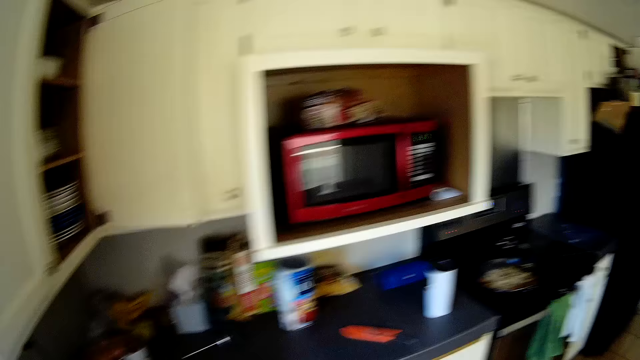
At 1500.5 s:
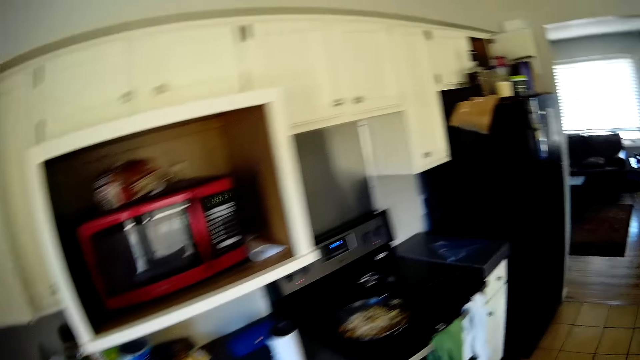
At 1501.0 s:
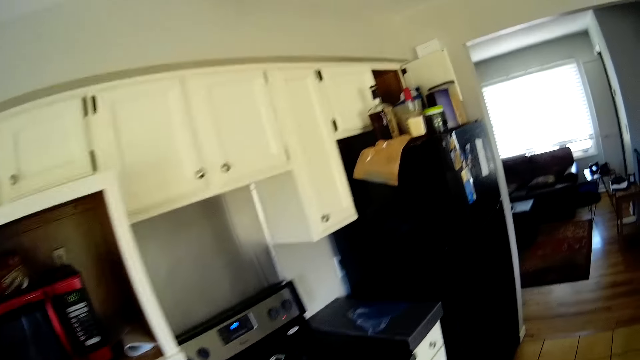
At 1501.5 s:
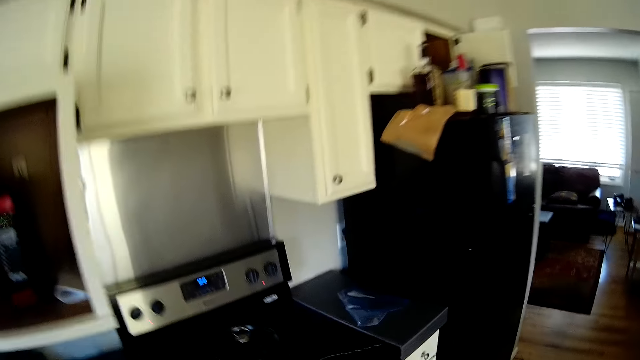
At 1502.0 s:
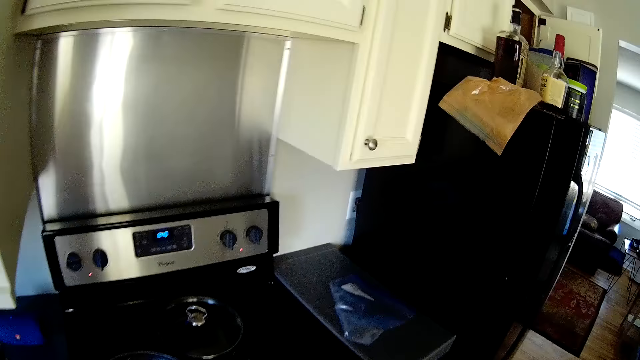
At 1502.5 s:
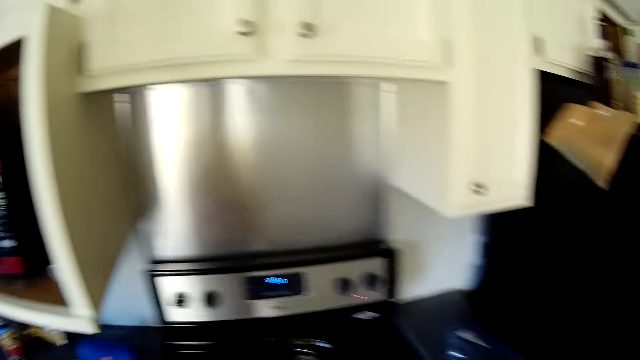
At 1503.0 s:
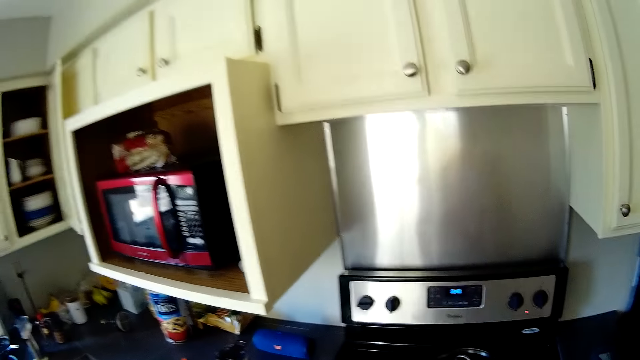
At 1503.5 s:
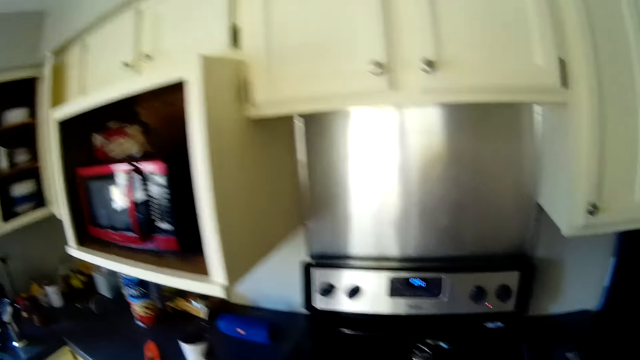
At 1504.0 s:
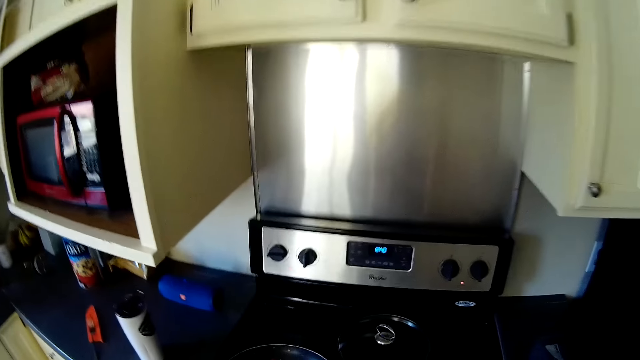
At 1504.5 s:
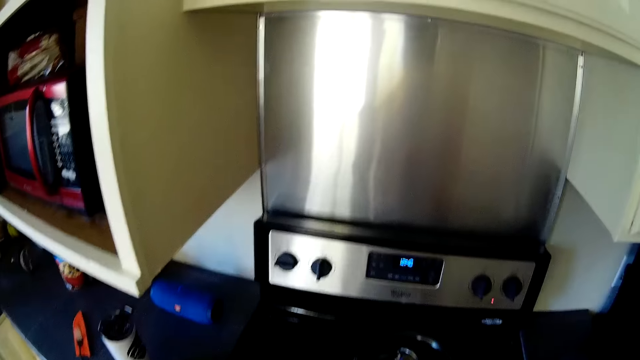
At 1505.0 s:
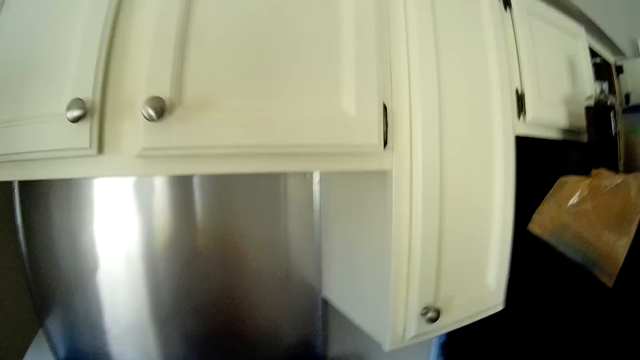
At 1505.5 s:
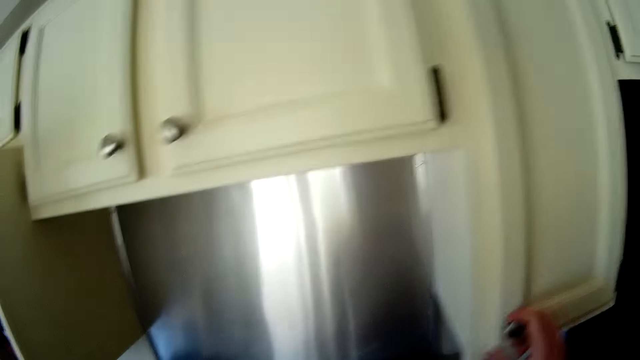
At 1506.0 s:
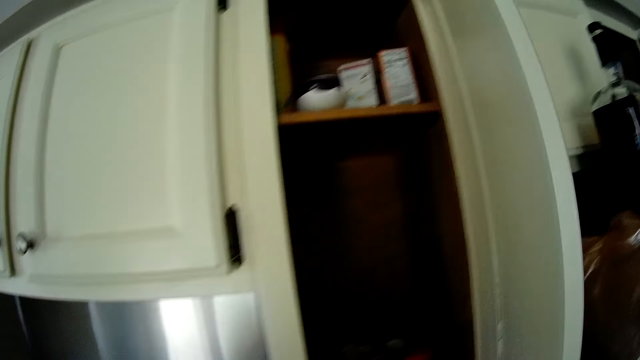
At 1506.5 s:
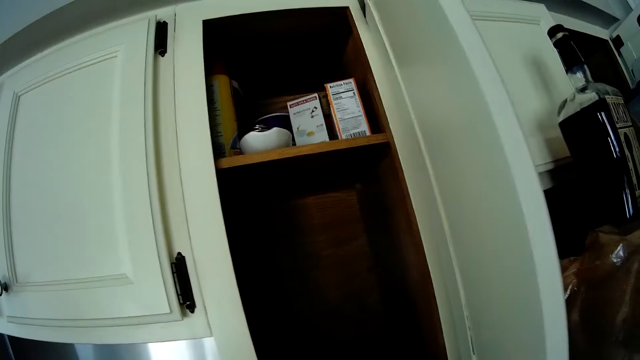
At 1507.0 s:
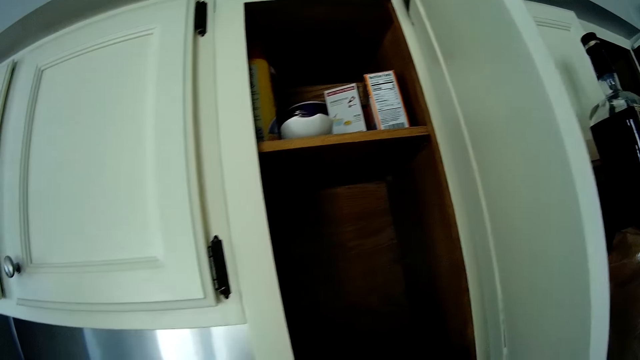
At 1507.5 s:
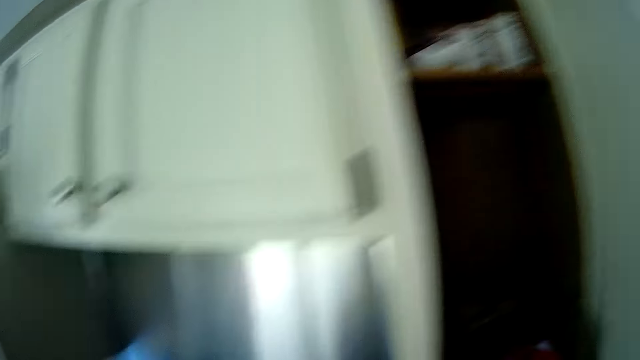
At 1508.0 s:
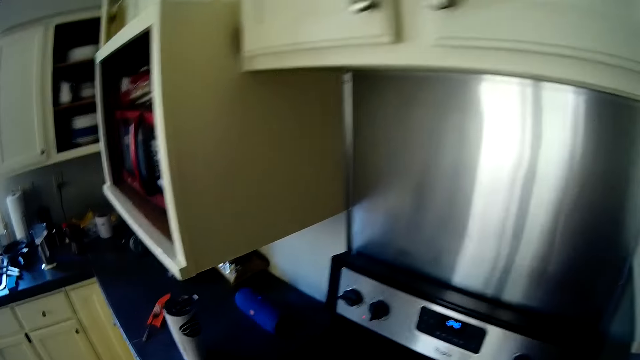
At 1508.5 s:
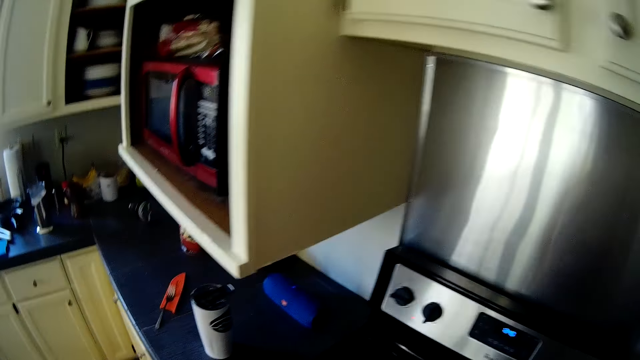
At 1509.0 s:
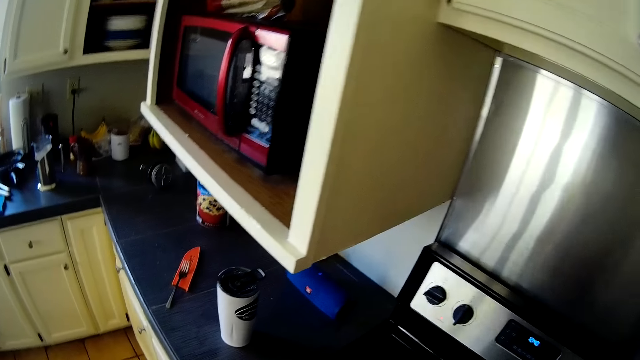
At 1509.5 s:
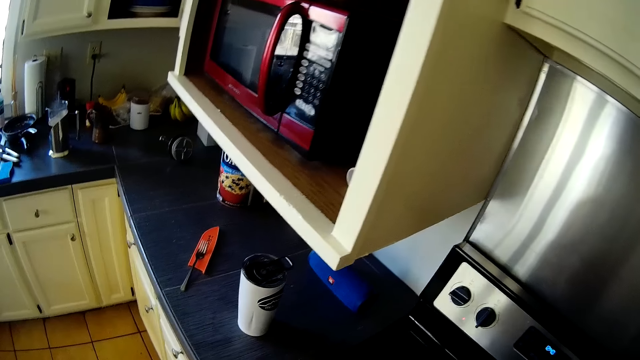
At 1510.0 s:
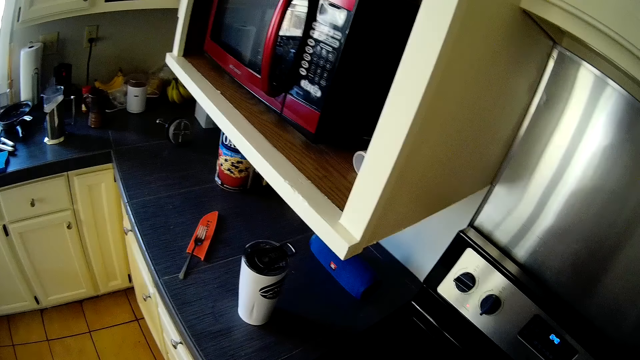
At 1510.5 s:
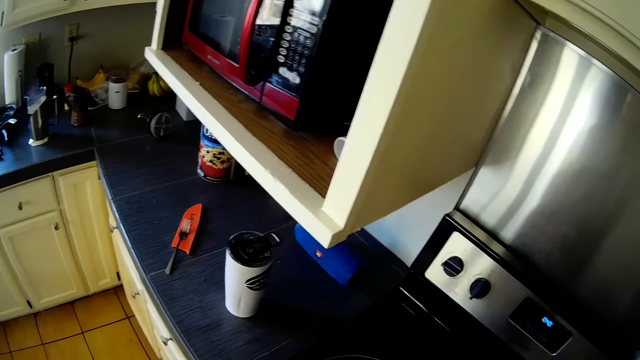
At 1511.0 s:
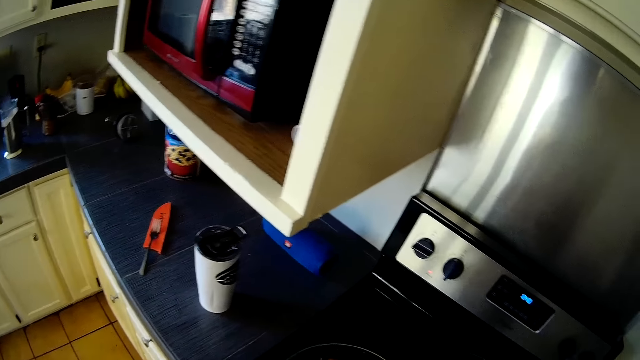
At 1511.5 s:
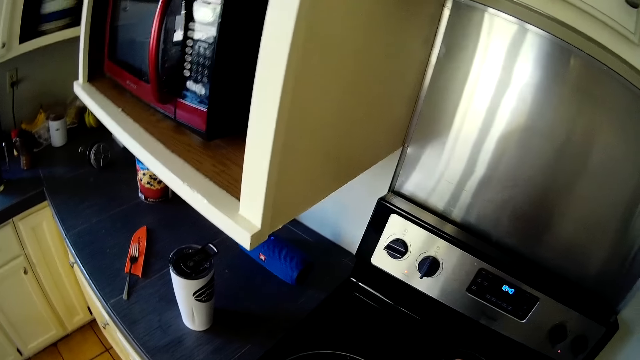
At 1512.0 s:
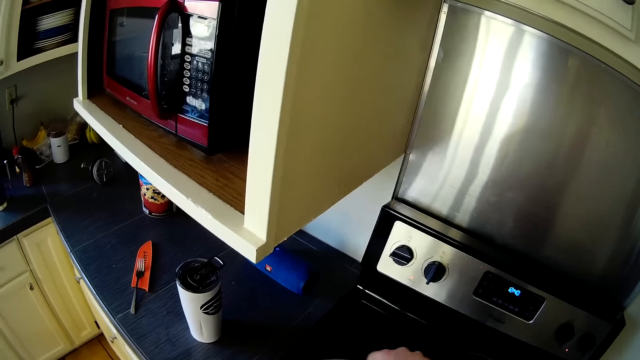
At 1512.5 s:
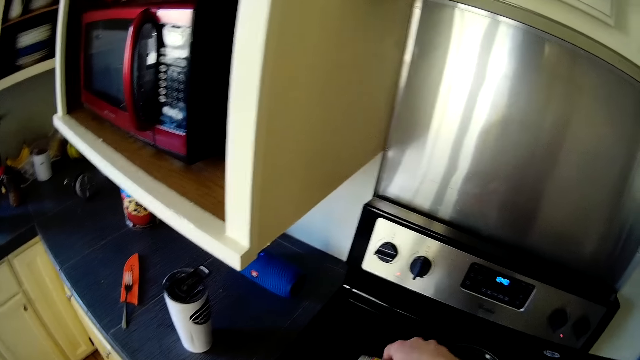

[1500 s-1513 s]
The camera wearer moves around the kitchen. He stares around the kitchen. He opens a cabinet or cupboard in the kitchen with his right hand. He stares inside the kitchen cupboard. He stares around the kitchen.

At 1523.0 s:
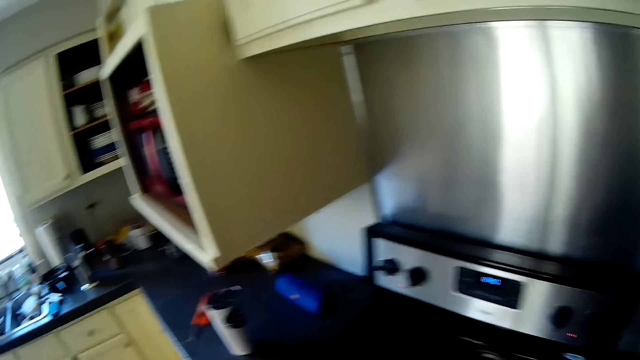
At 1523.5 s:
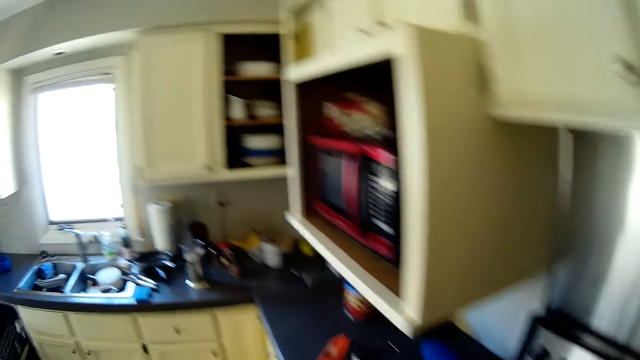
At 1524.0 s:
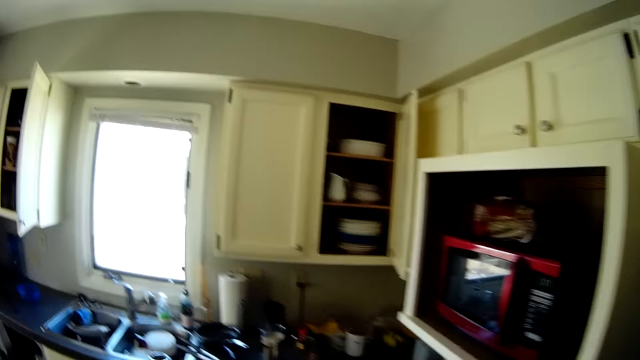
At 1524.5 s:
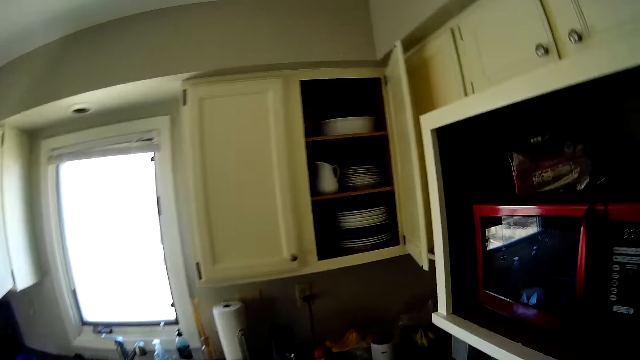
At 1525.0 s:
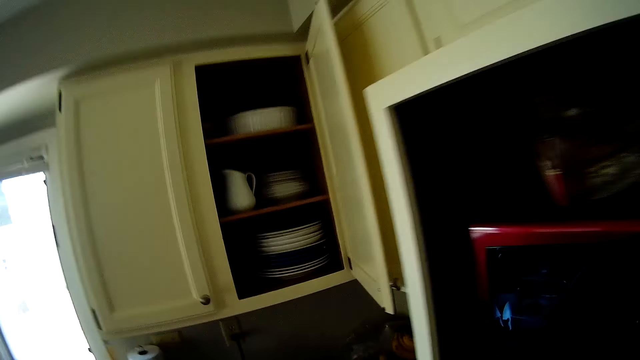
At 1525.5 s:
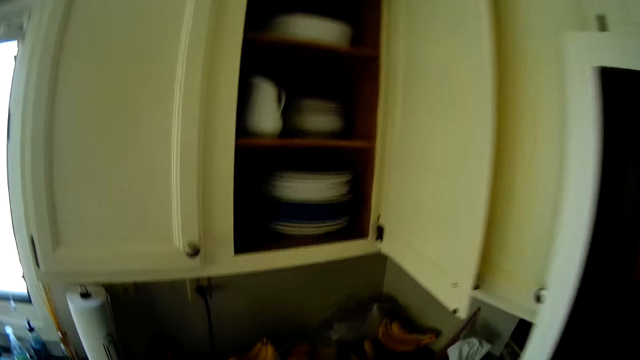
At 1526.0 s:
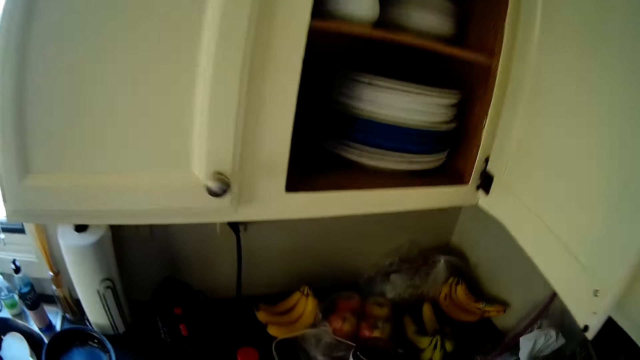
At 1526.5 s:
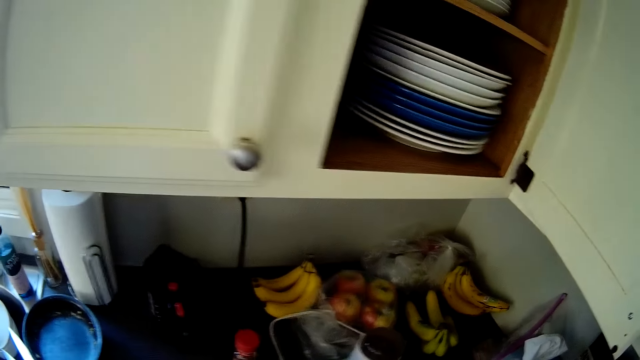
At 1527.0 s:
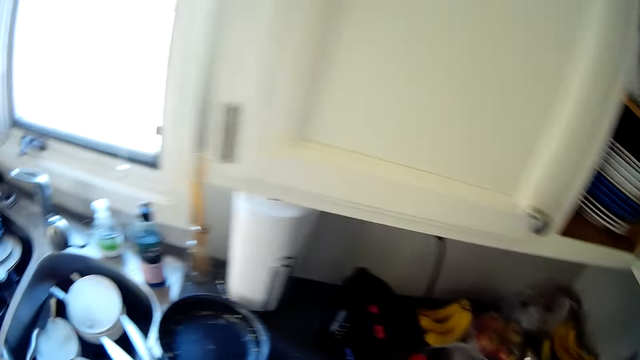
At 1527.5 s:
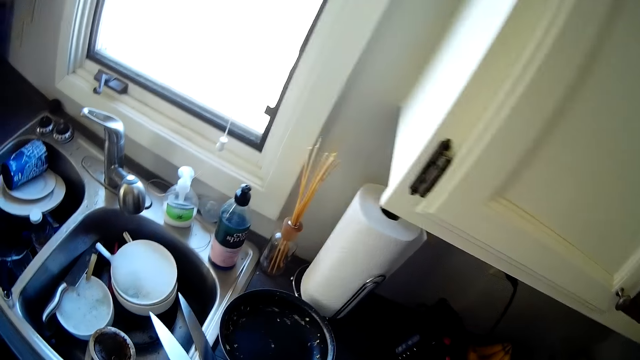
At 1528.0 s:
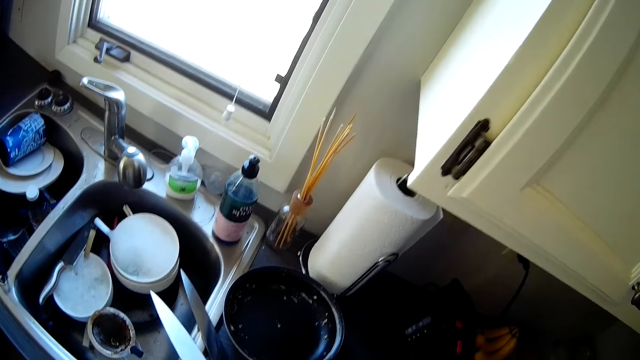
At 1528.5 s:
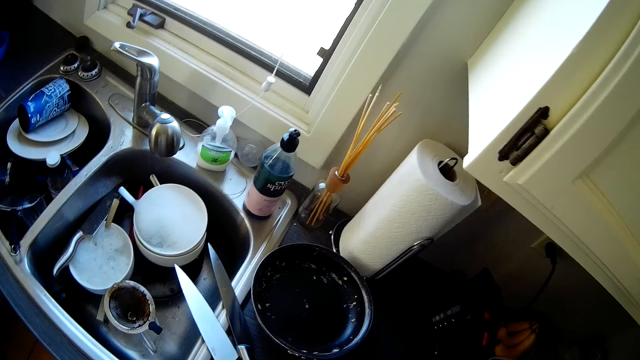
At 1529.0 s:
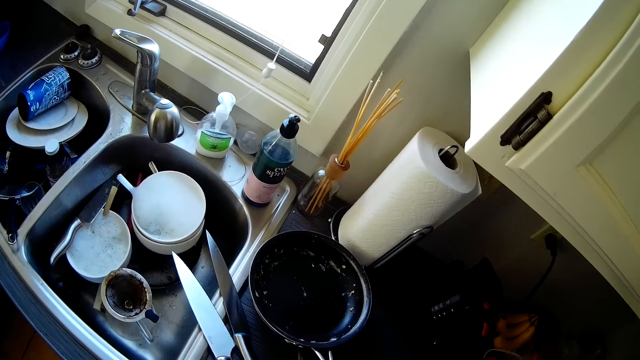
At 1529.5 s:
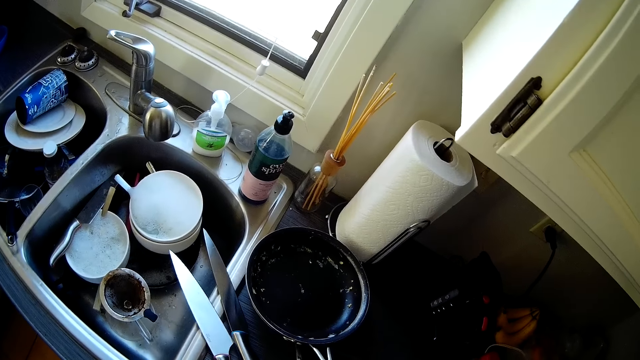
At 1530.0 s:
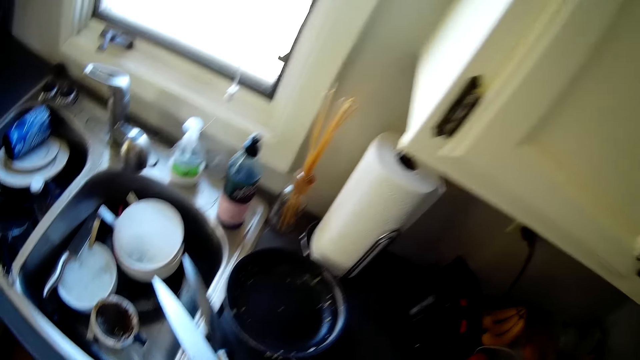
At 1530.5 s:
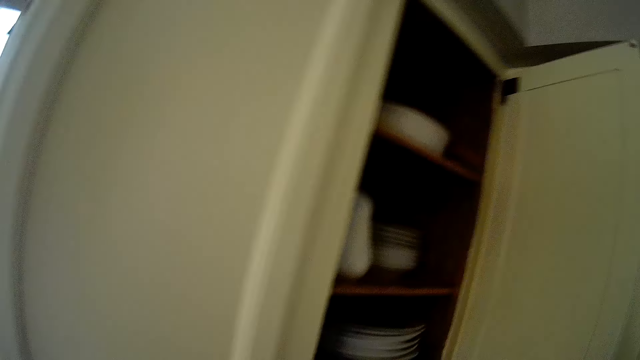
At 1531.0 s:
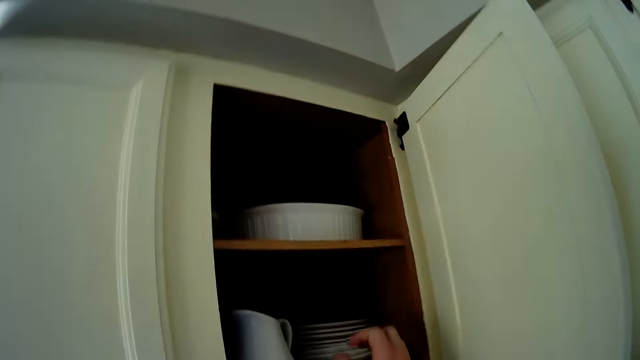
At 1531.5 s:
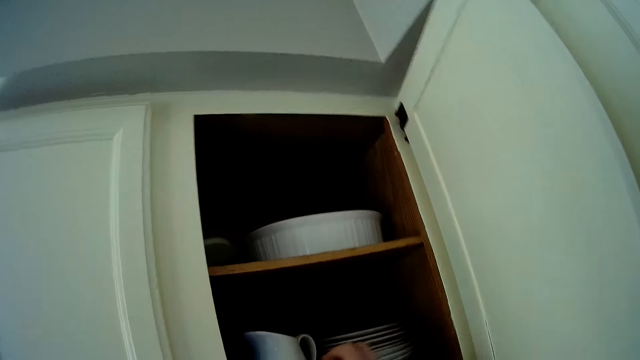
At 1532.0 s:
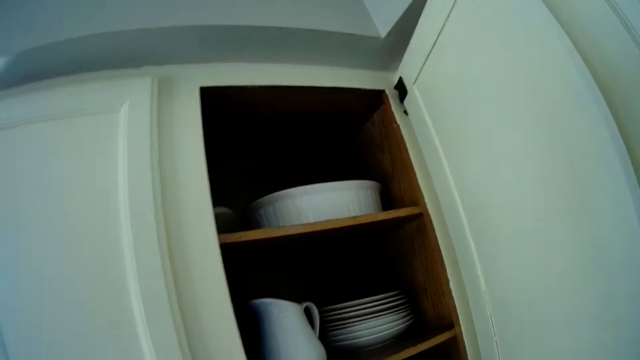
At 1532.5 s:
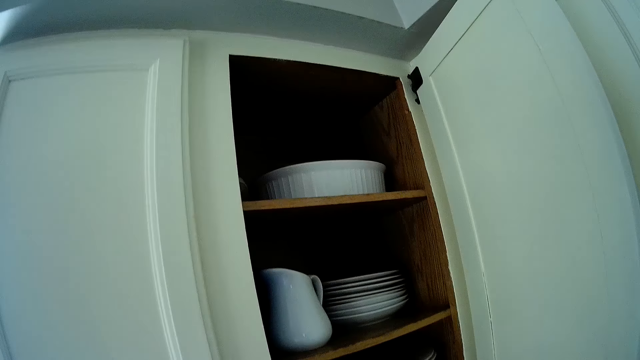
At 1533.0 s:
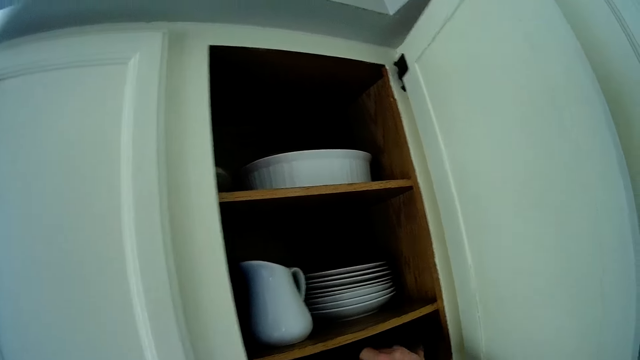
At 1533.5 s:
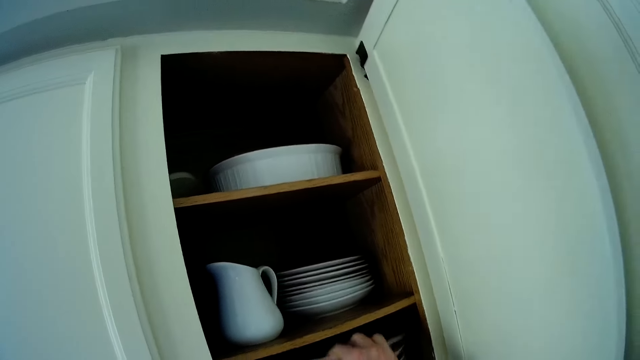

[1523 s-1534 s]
The camera wearer moves around the kitchen. They stare around the kitchen.
